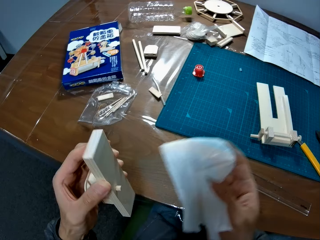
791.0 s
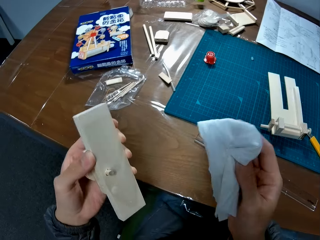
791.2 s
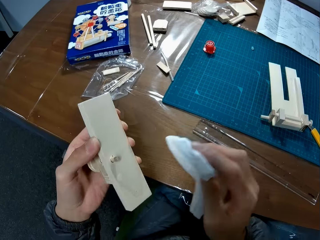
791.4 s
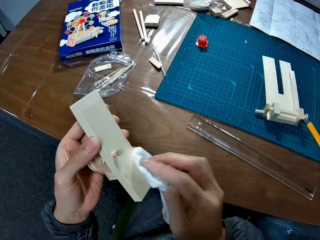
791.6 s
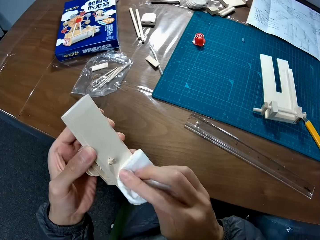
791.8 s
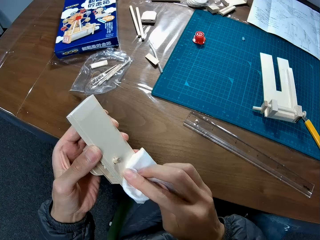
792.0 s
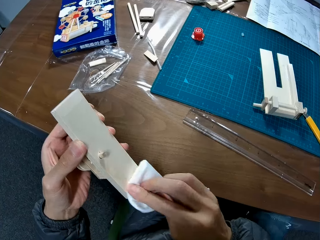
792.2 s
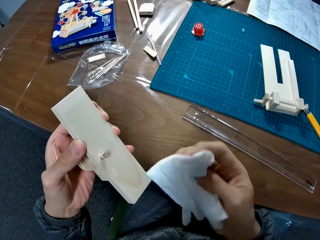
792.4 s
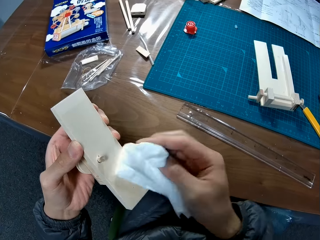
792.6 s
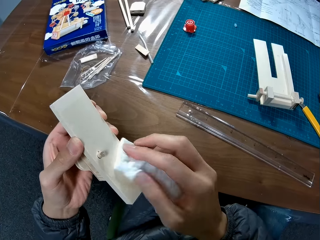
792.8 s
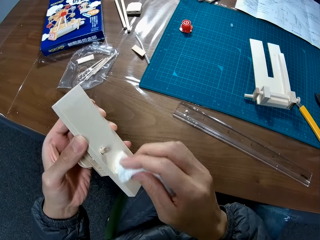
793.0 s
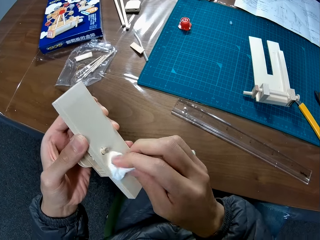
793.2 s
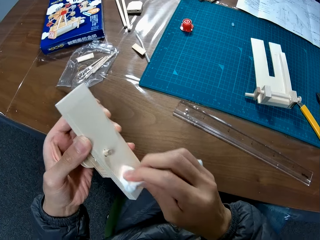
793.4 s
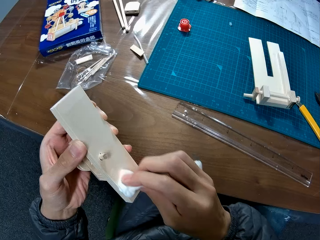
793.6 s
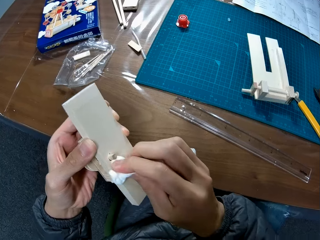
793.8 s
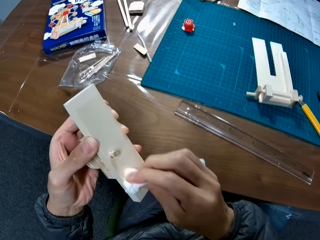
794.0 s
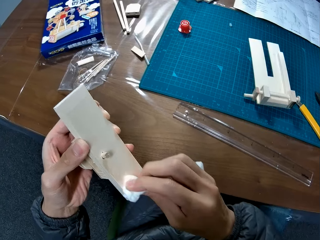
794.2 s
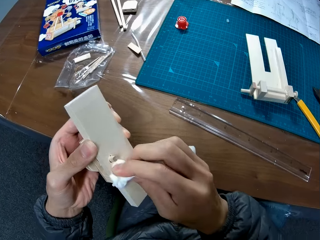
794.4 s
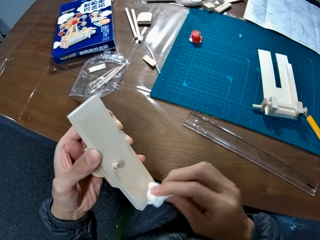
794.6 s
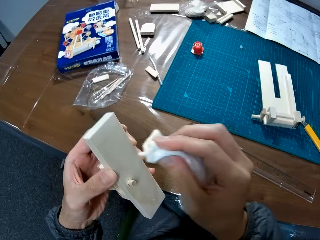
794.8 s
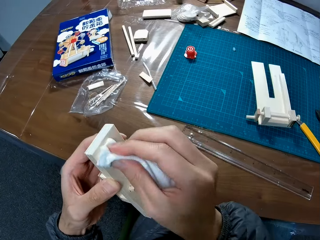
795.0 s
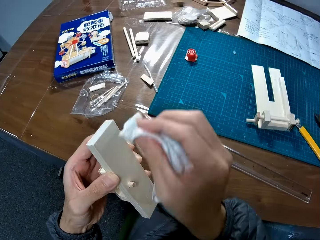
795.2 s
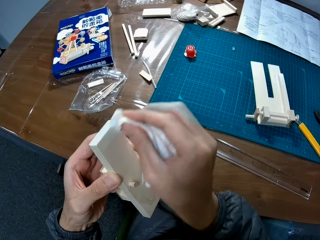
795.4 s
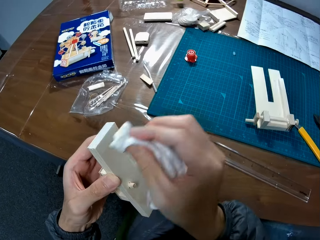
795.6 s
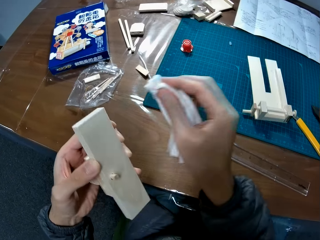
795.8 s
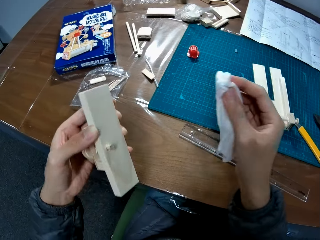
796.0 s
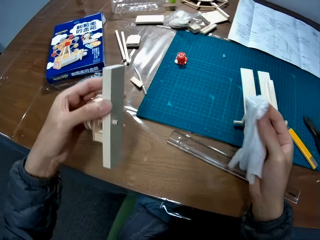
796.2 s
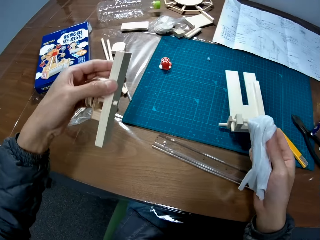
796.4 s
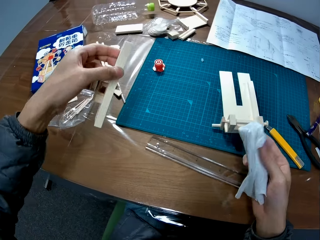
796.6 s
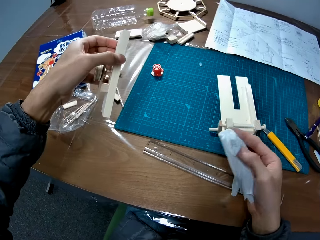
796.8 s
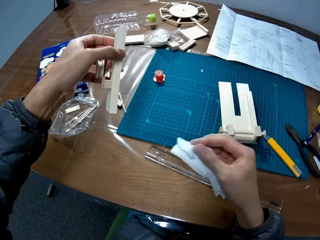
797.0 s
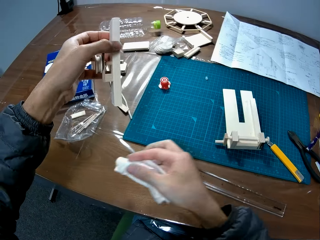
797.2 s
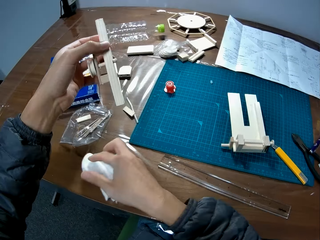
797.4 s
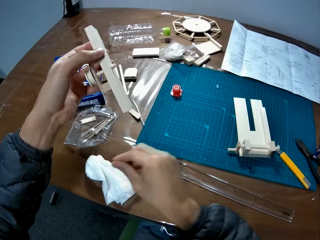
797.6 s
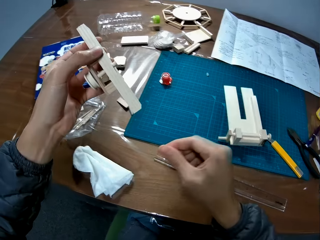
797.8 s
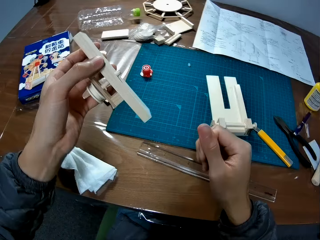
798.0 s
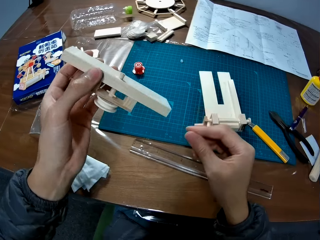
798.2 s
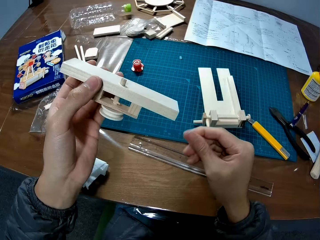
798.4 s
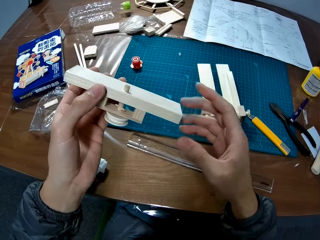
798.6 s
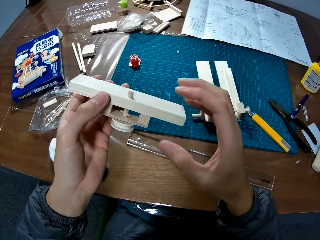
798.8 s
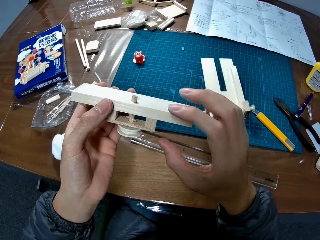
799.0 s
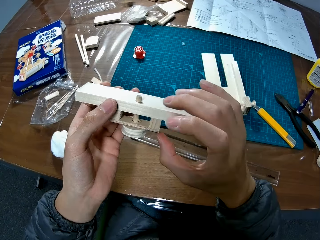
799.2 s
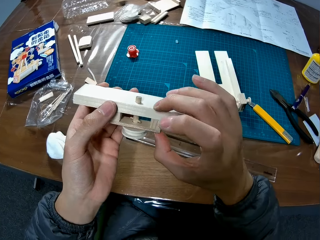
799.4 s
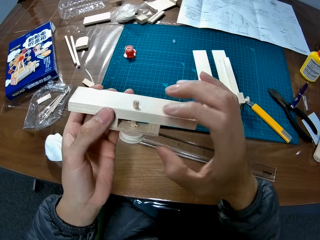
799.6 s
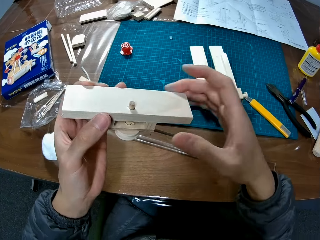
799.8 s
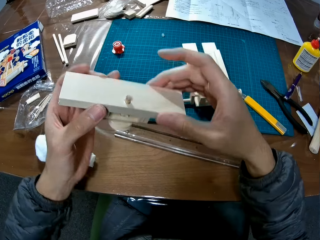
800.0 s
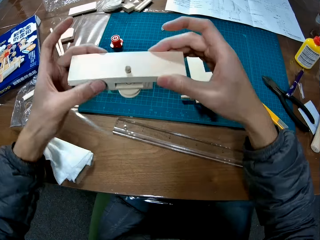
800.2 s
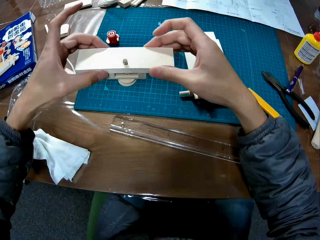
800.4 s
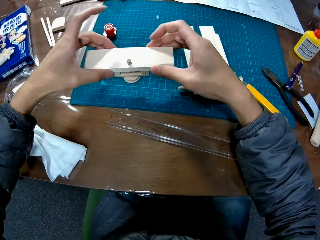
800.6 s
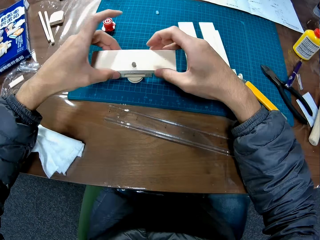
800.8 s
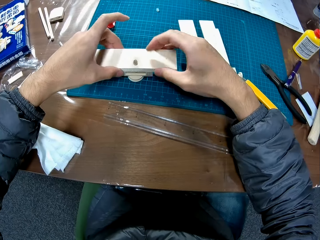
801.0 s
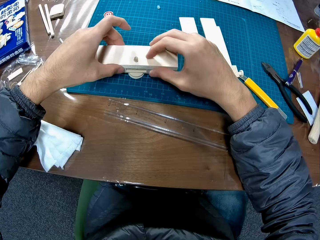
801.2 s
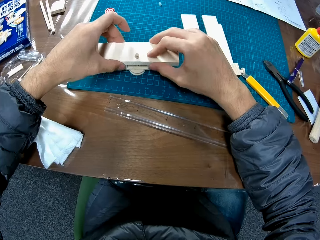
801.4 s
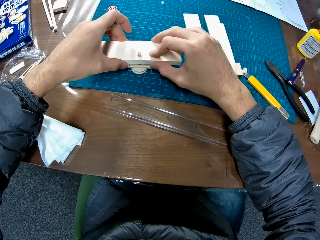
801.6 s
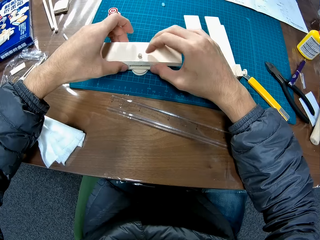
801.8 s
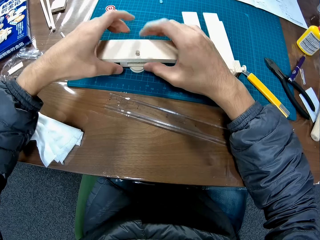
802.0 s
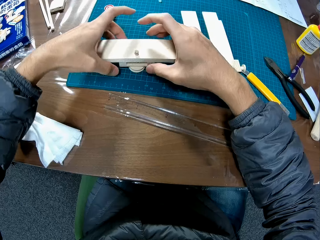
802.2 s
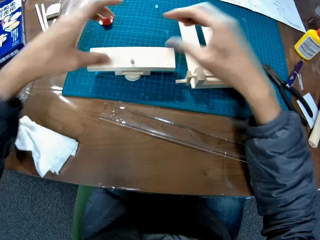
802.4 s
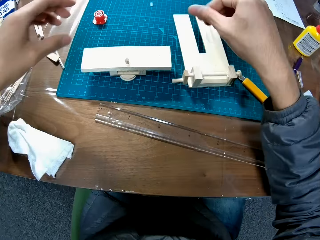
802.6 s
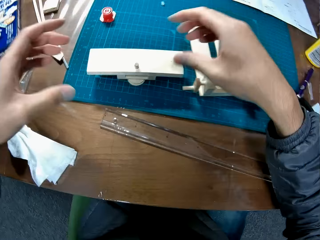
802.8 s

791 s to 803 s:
The camera wearer places the wood on the table. They drop the wipe on the table. They hold the wood piece in hand. They adjust the craft with both hands. They place the wood on the table.

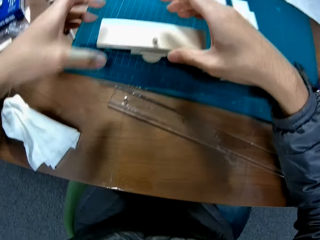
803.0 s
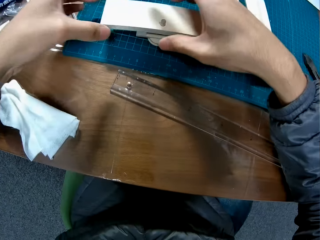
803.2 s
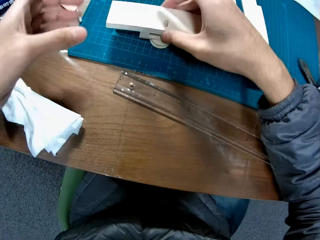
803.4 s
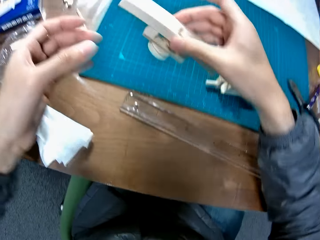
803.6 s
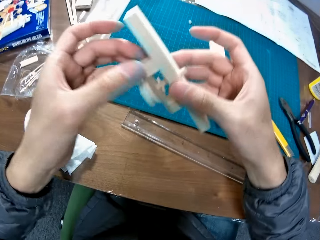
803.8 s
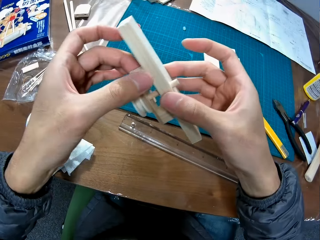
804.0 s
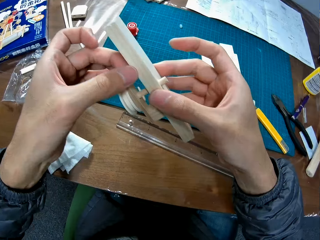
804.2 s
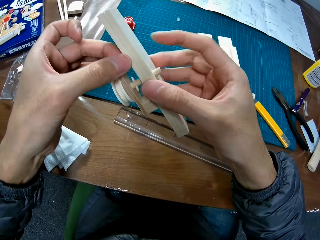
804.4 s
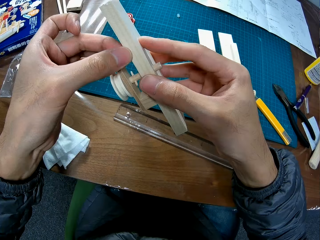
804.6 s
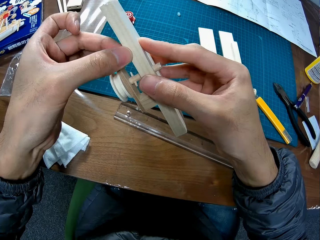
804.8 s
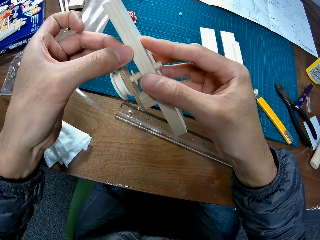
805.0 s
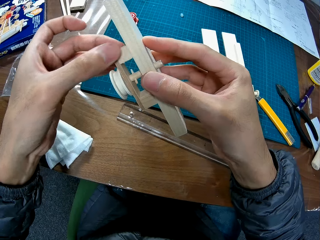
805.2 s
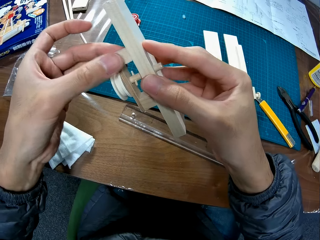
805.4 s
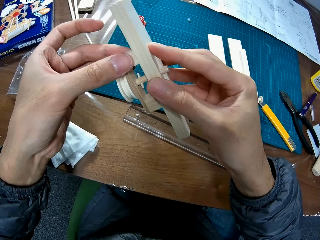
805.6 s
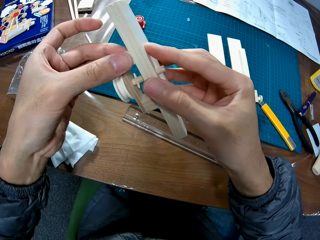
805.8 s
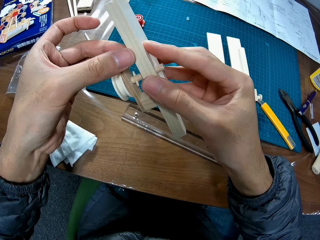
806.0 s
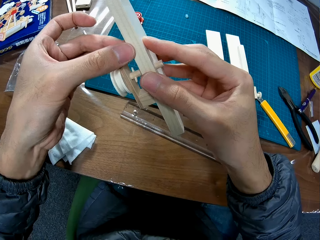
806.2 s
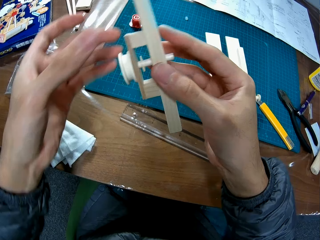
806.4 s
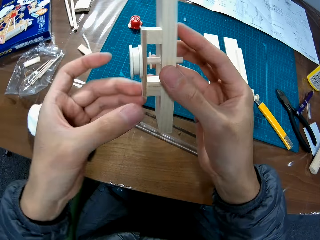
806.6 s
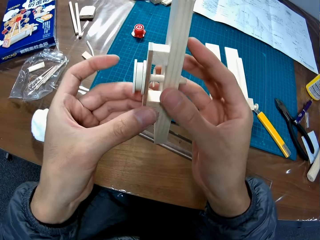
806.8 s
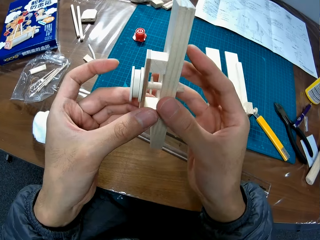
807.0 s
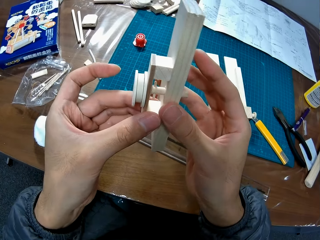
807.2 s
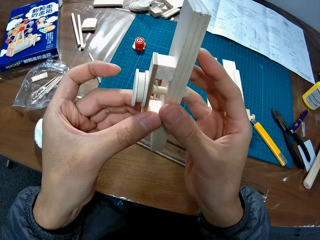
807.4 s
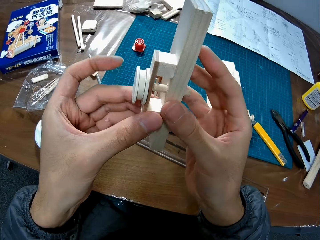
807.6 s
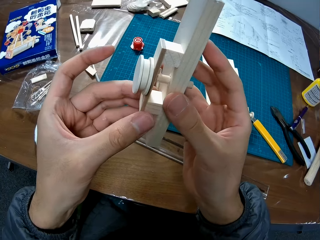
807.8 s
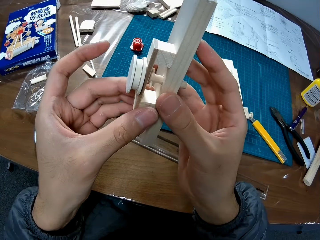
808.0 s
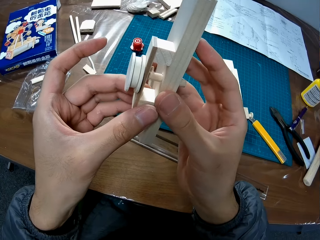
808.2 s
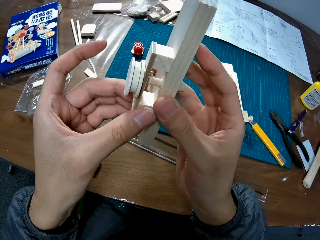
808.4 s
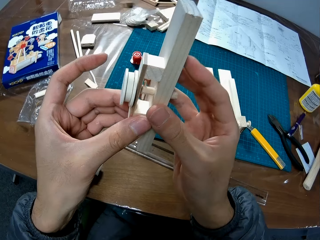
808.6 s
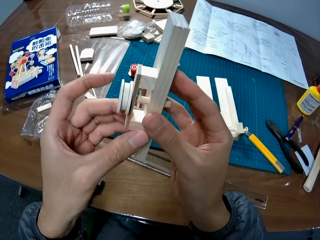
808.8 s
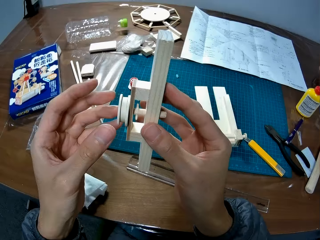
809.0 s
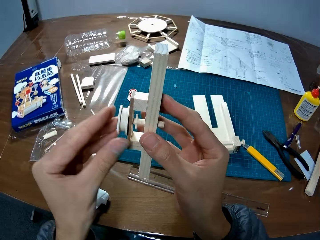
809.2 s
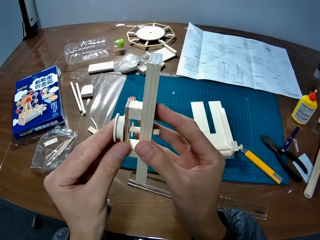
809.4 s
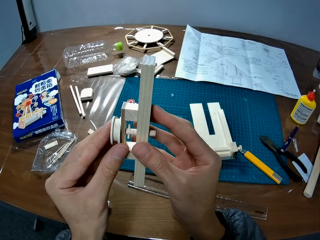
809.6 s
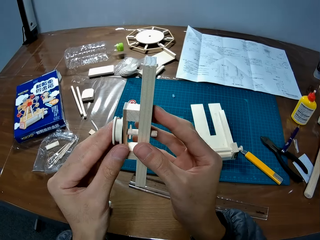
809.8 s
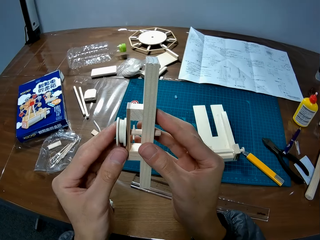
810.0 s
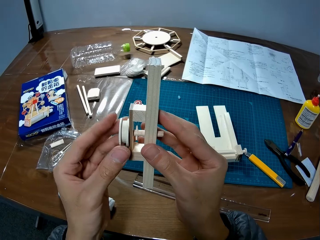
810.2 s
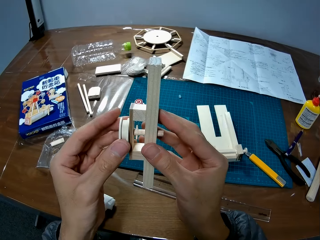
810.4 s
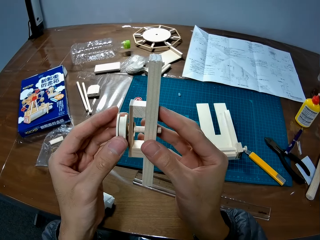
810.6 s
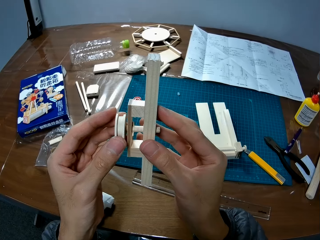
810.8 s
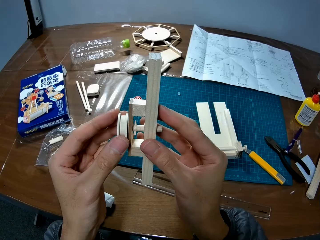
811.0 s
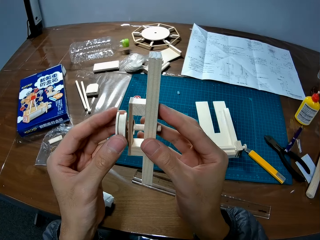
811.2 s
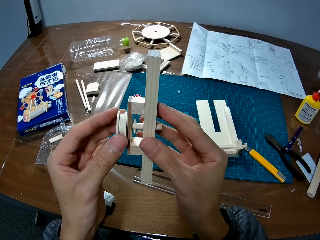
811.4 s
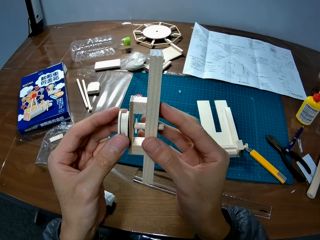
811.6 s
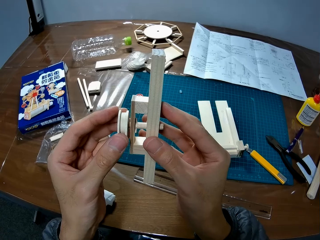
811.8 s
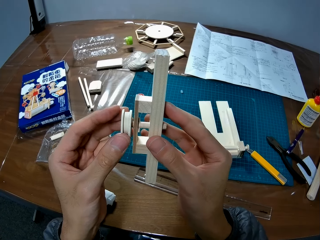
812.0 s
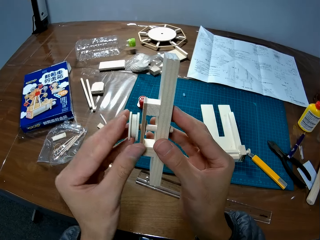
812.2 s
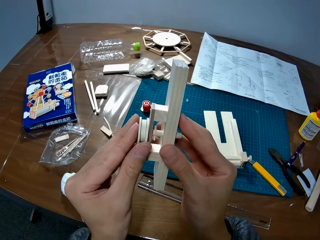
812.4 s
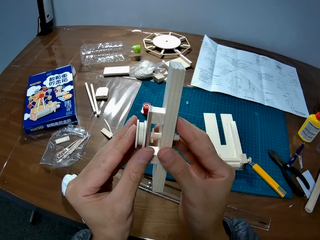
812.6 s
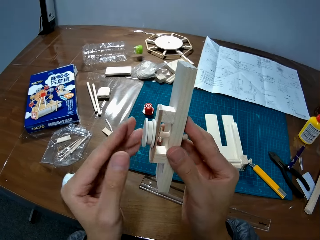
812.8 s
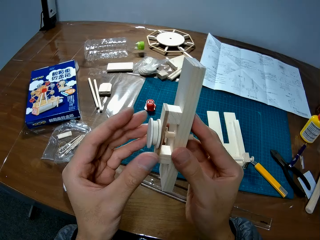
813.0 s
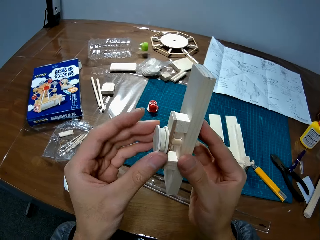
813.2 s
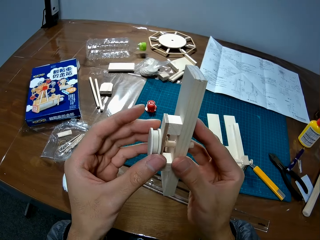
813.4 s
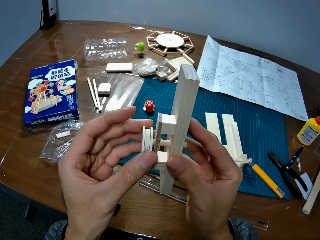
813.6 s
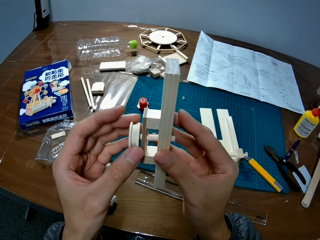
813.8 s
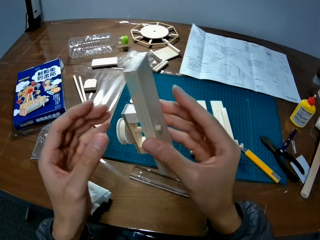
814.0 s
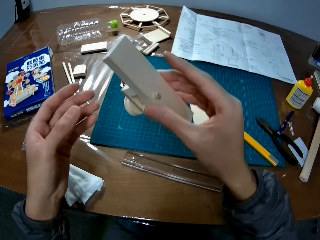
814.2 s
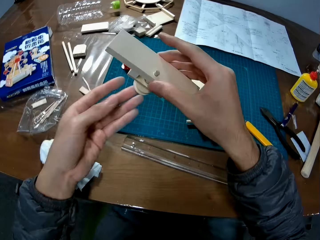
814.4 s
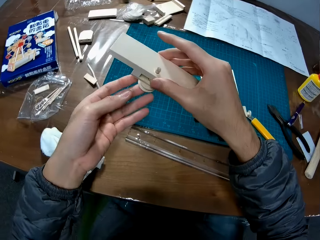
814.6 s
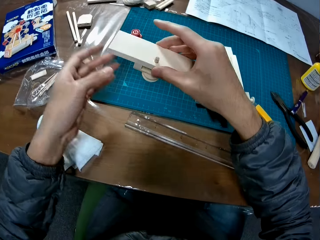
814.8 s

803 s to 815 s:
The camera wearer grabs the wood from the table. They touch the wood piece.
